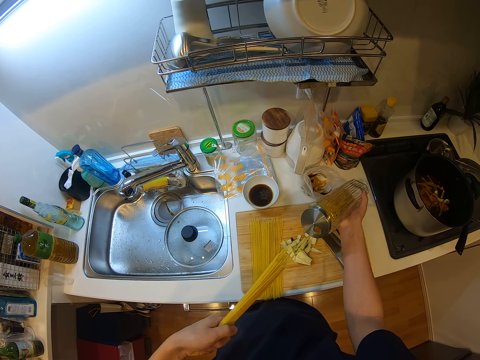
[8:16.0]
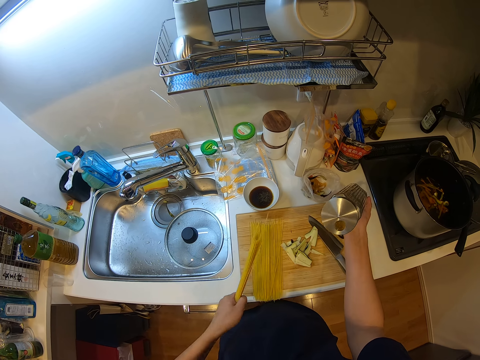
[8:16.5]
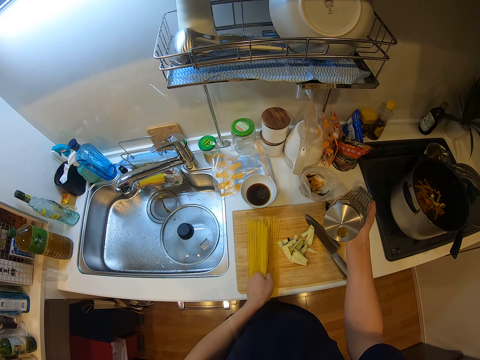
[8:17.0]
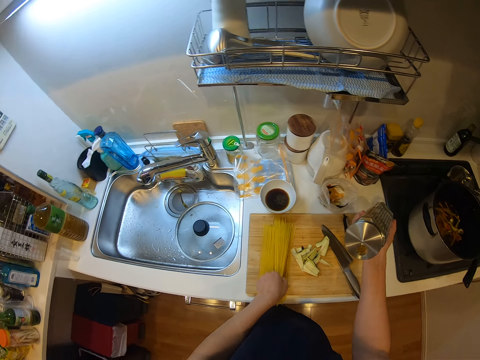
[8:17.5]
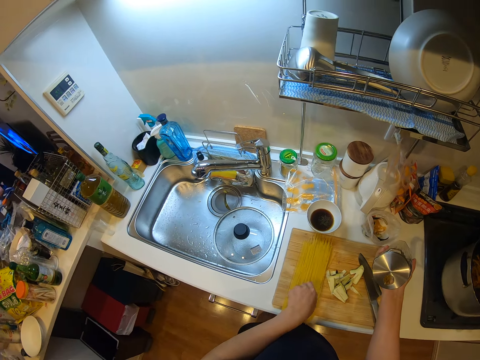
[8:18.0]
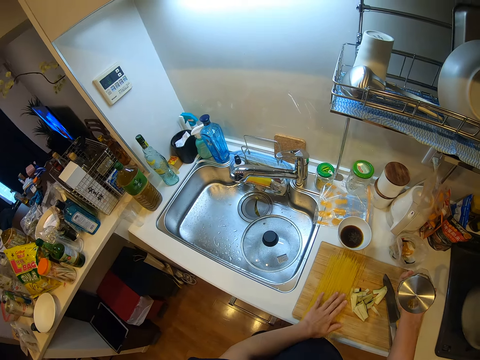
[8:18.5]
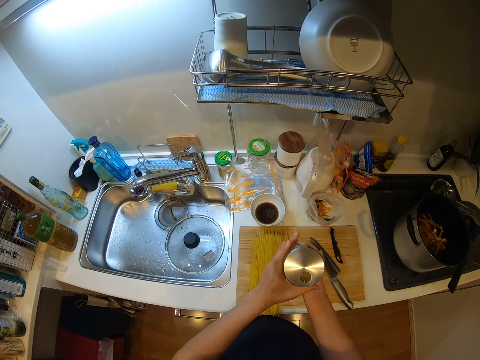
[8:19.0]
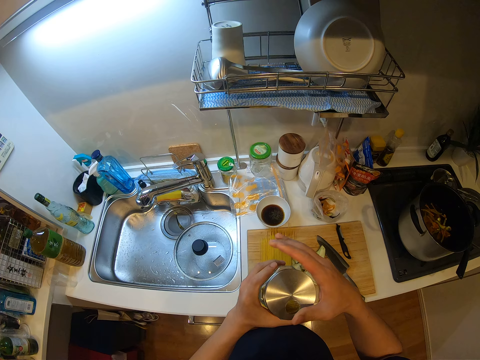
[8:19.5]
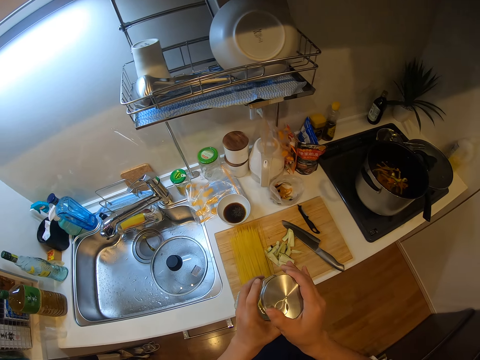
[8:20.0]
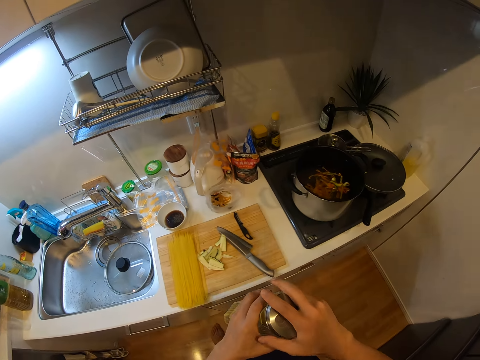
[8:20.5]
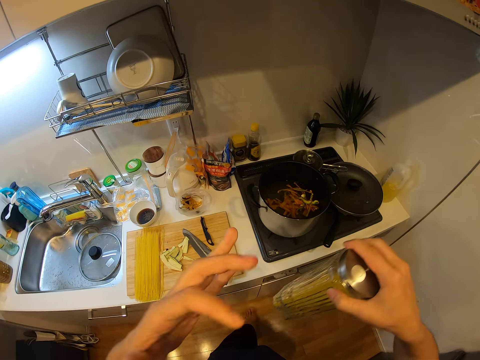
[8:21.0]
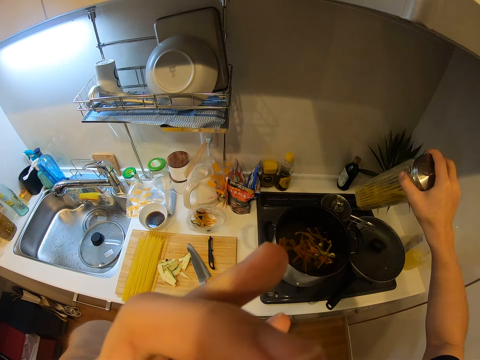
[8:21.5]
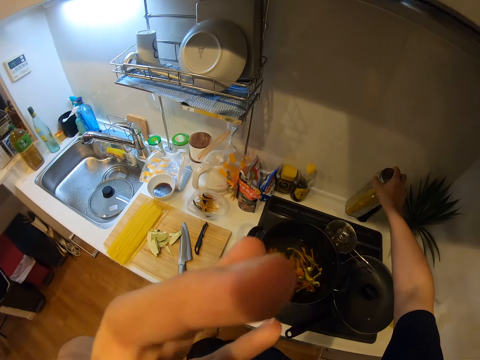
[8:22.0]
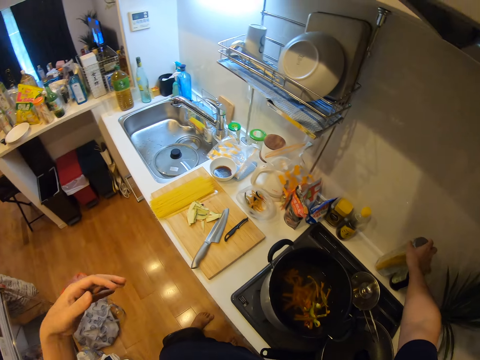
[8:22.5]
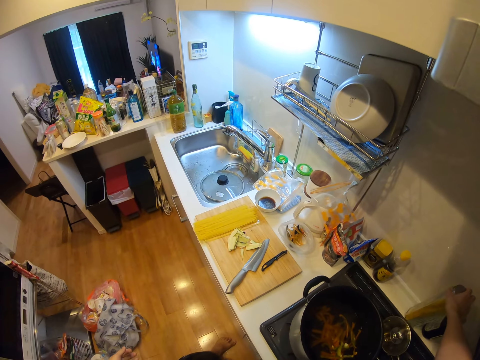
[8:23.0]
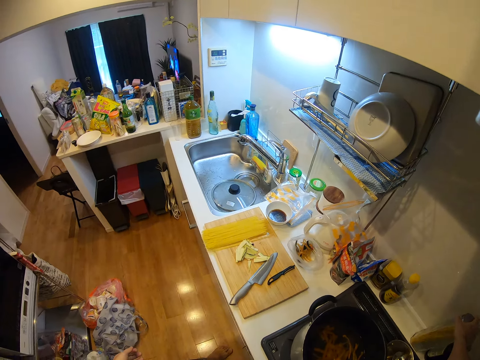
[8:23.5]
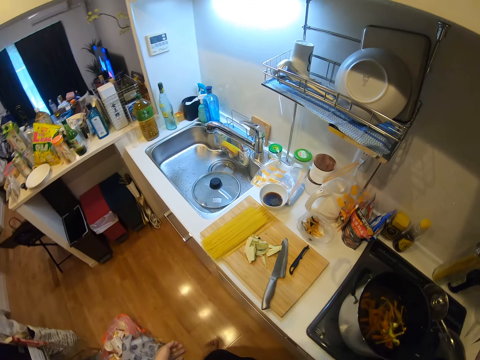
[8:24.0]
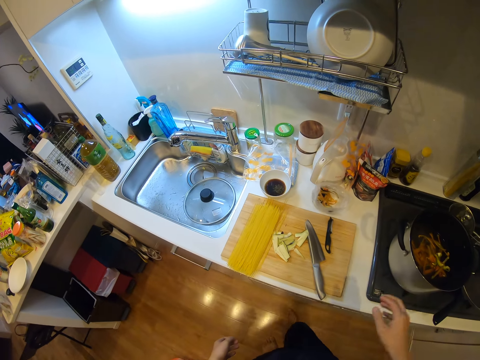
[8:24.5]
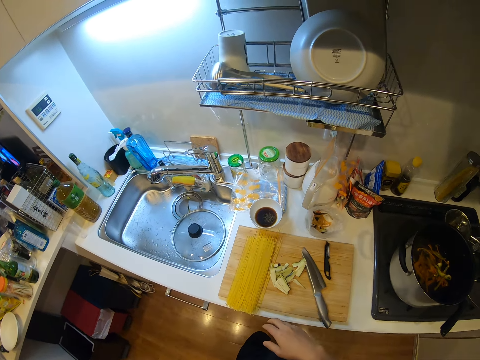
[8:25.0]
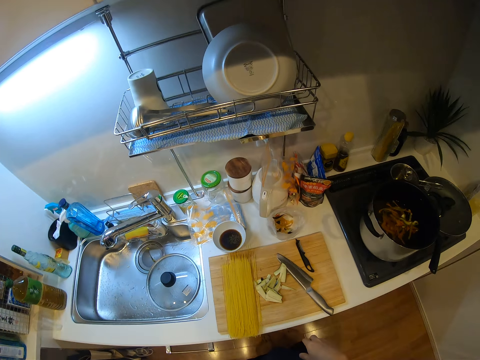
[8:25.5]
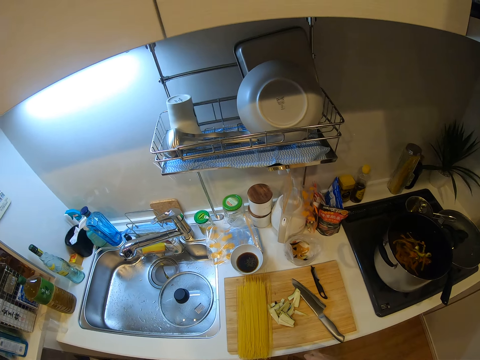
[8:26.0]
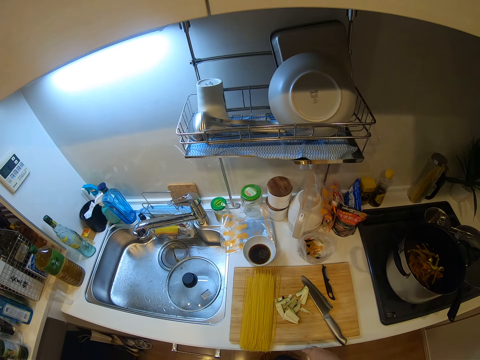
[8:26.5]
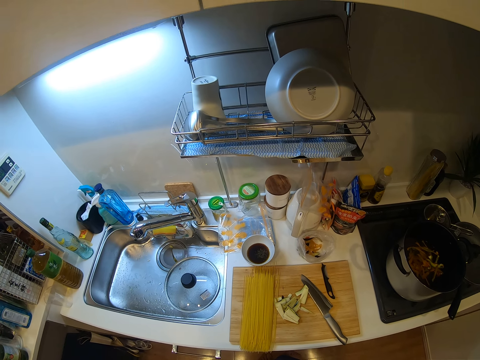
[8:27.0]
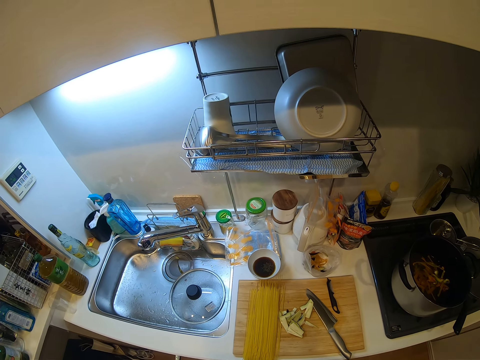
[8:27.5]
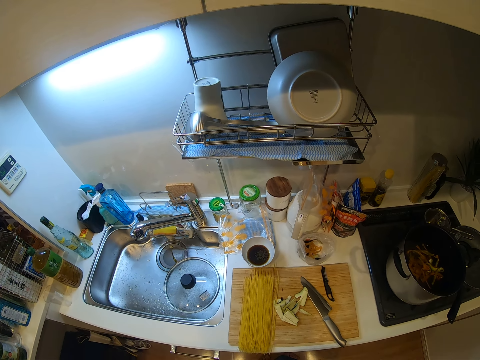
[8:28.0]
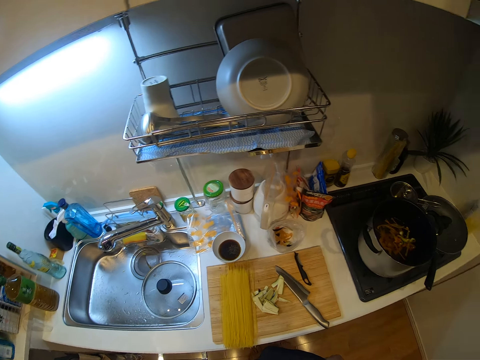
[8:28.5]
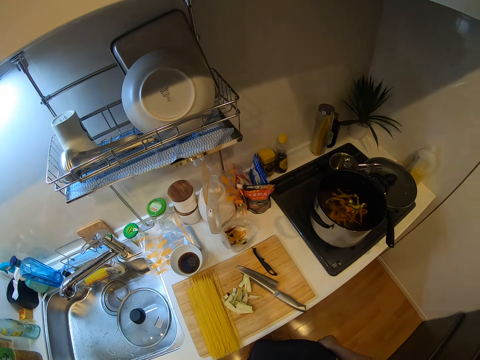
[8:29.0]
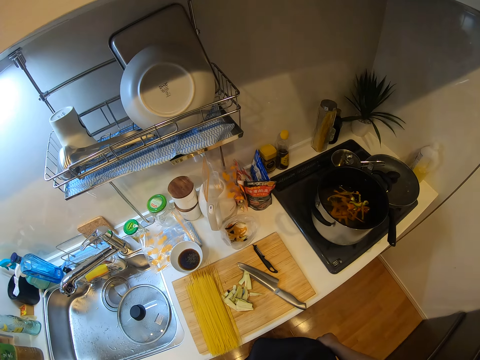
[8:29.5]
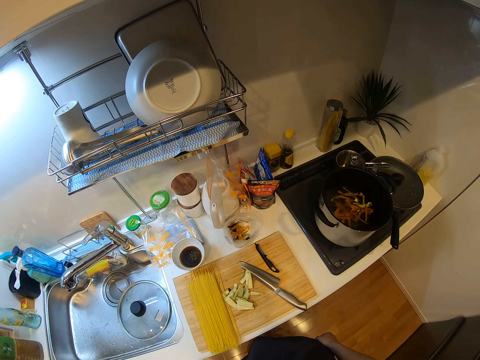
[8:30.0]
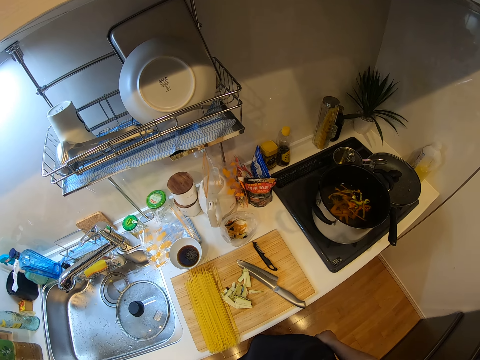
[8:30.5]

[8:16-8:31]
The camera wearer puts the uncooked spaghetti on the chop board. They tighten the bottle or jar of ingredient. They drop the jar on the counter. They walk in the kitchen.

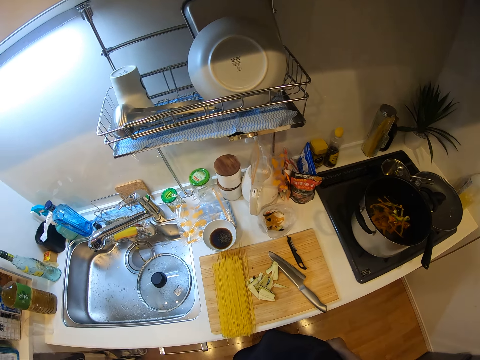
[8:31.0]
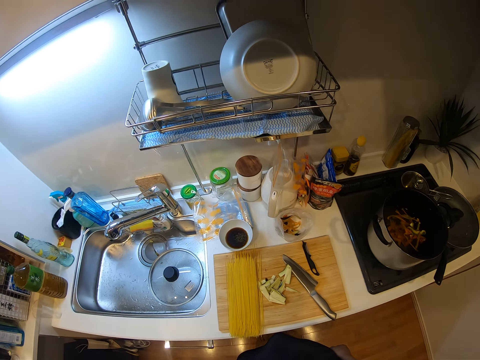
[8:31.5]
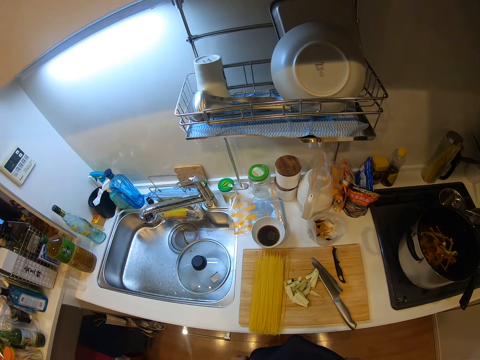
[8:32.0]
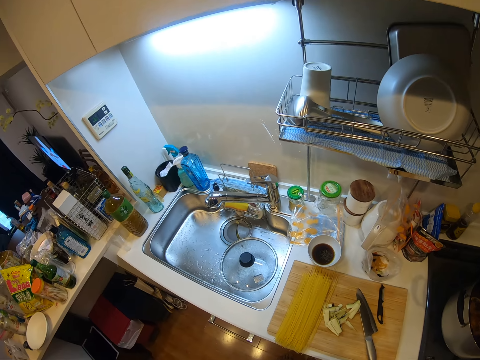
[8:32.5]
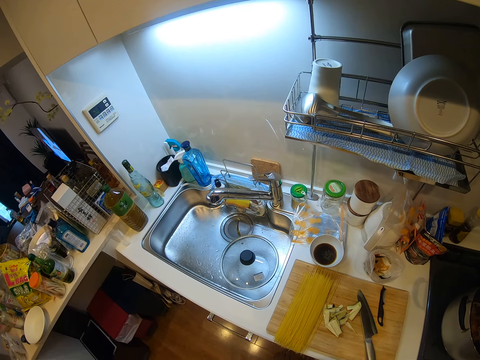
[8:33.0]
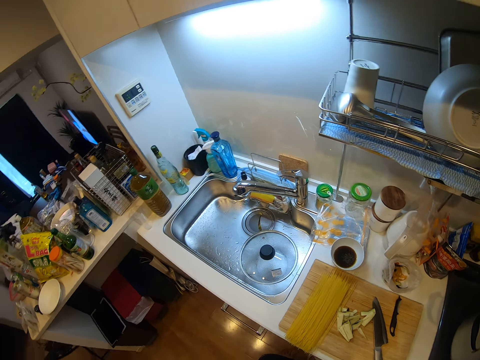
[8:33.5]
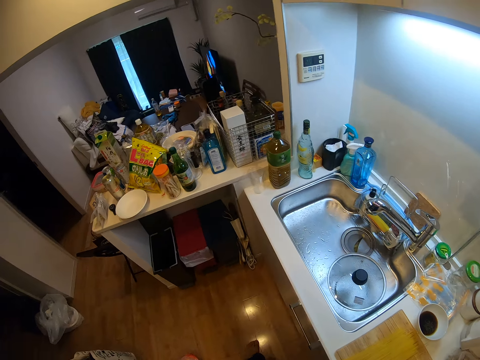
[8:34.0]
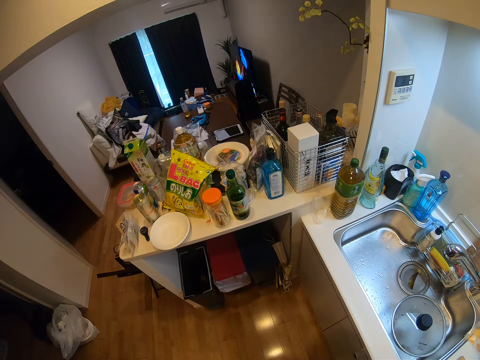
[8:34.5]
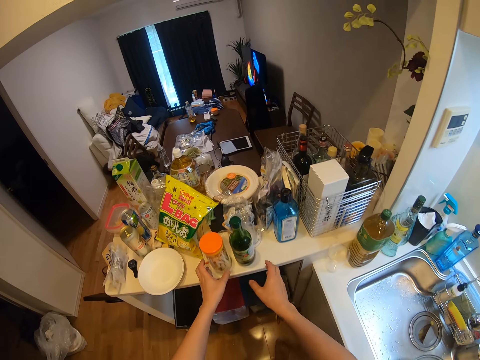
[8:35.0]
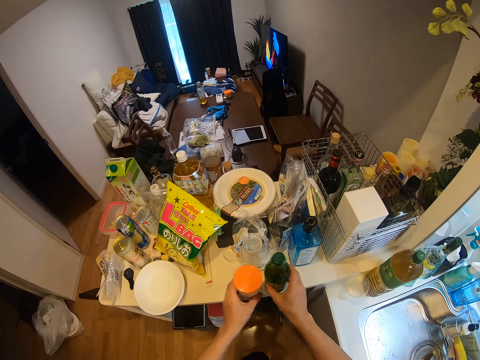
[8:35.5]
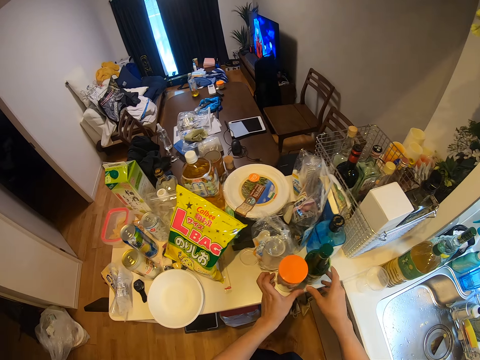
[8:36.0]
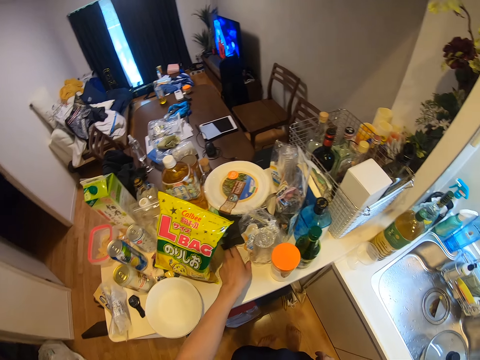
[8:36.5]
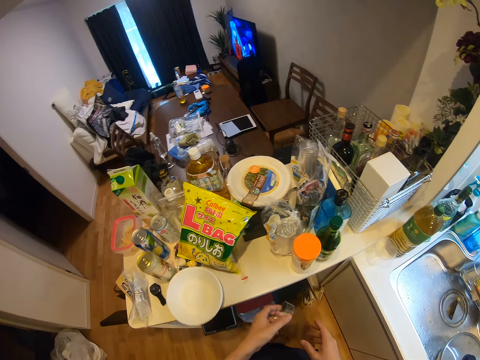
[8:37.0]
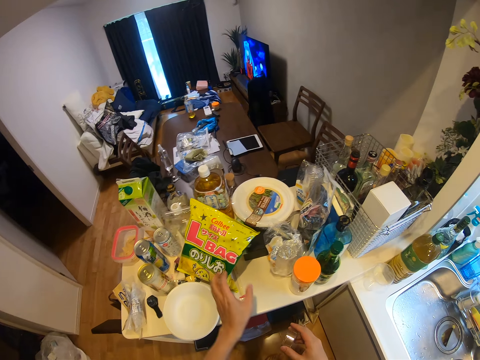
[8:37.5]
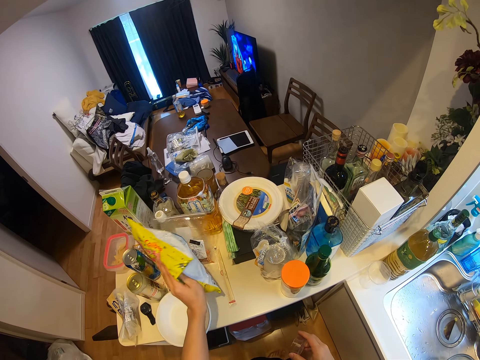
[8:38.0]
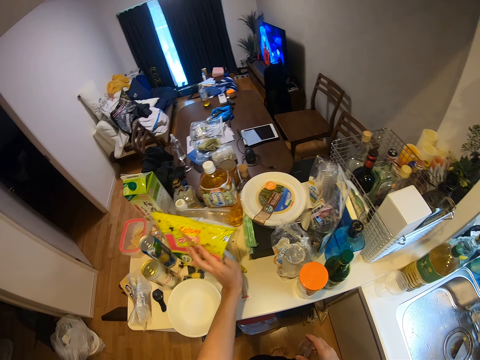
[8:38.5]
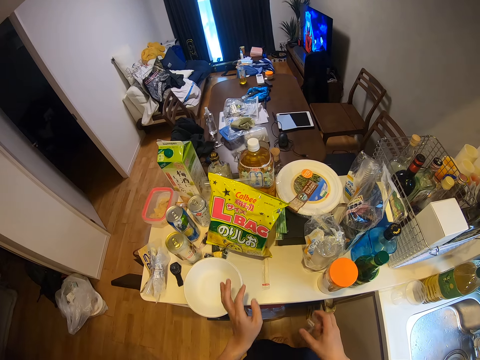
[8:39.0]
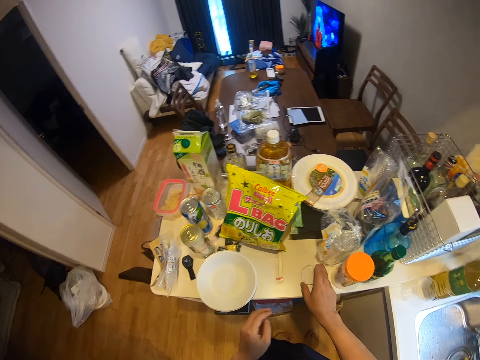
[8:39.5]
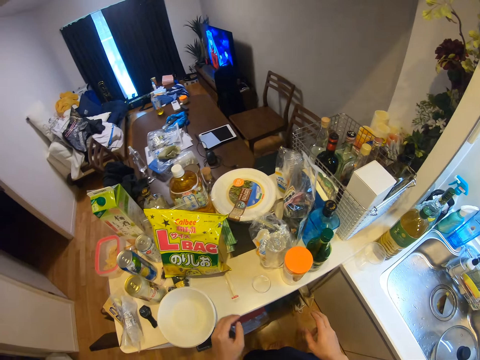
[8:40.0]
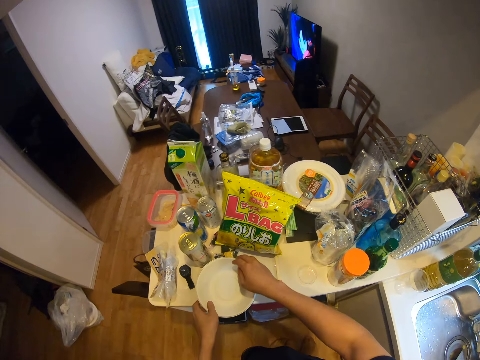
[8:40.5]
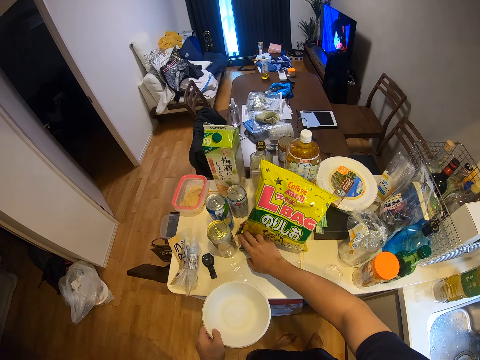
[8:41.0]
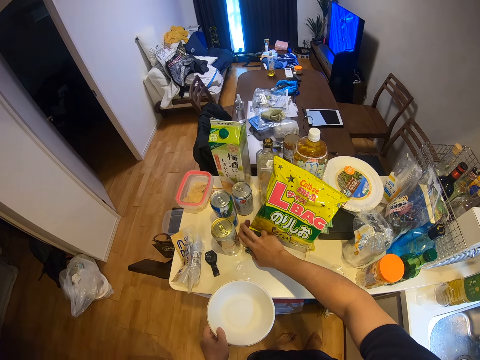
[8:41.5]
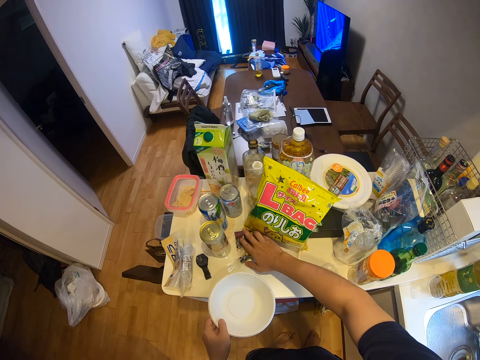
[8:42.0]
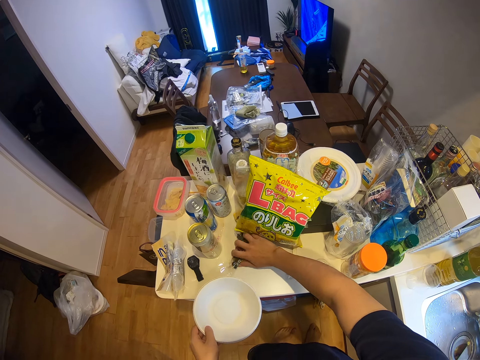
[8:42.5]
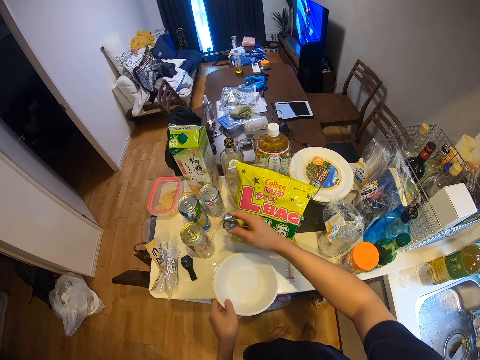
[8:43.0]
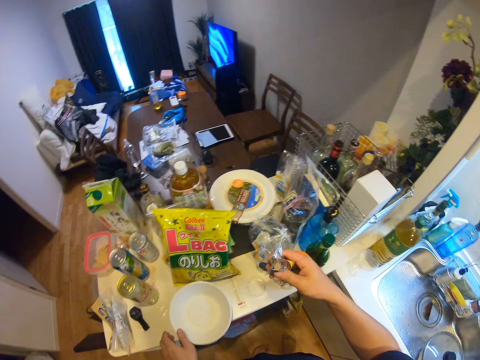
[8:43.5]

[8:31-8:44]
The camera wearer moves two bottles on the counter. They pick up a plastic cover or bottle lid from the counter. They exchange the hand holding the lid. They pick up a sachet of ingredient. They move a snack pack. They drop the sachet of ingredient. They place the lid on the table. They carry a bowl from the counter. They take packs of sweets from the counter.
